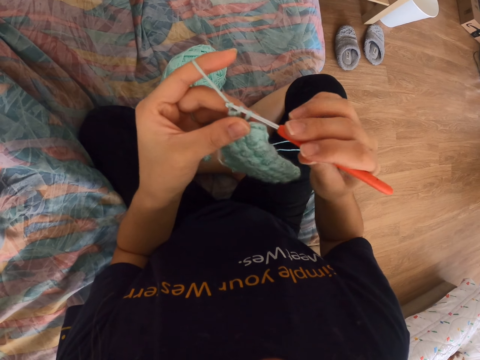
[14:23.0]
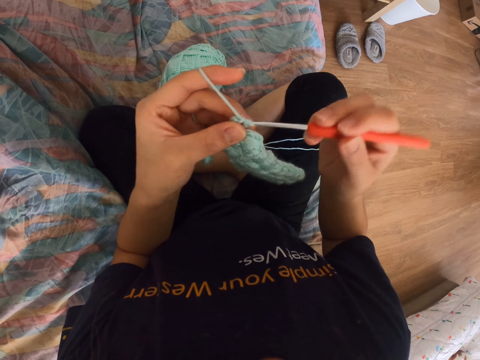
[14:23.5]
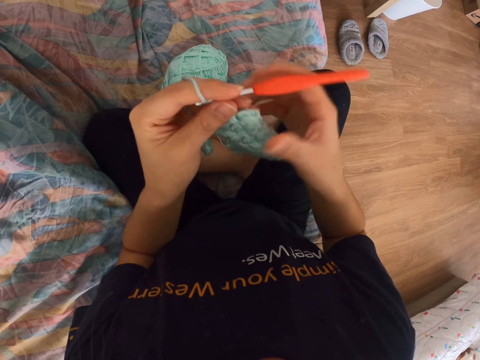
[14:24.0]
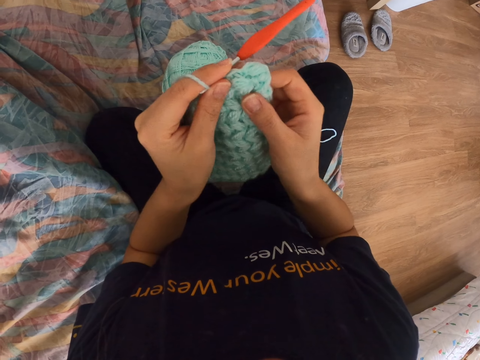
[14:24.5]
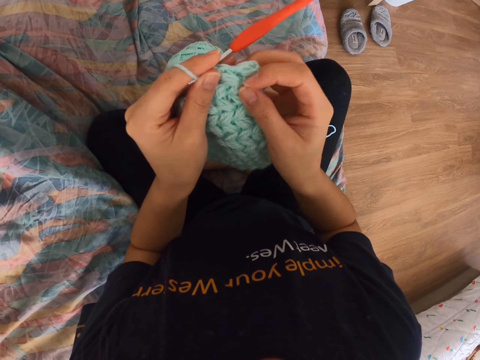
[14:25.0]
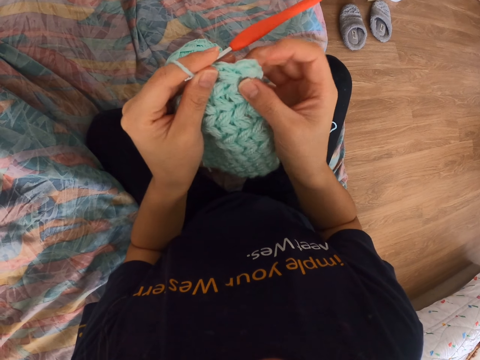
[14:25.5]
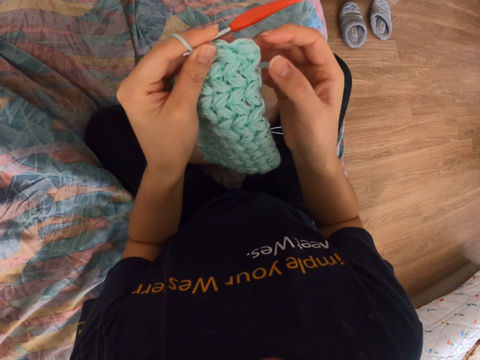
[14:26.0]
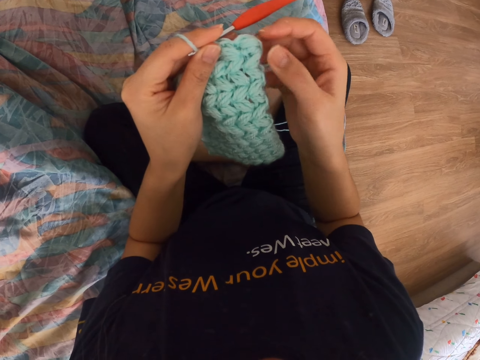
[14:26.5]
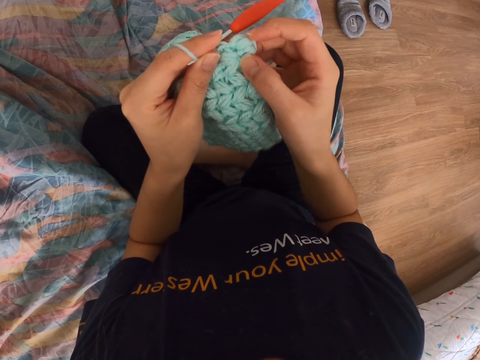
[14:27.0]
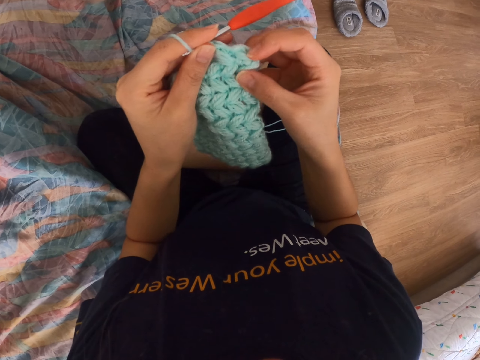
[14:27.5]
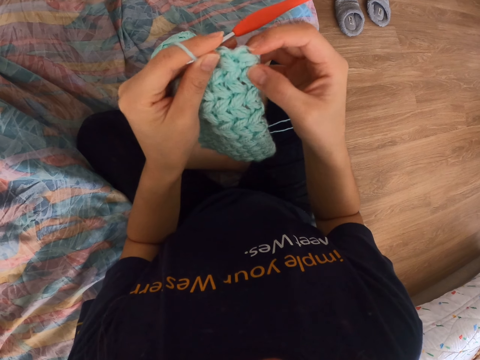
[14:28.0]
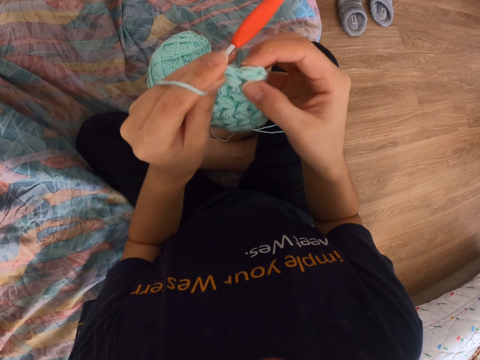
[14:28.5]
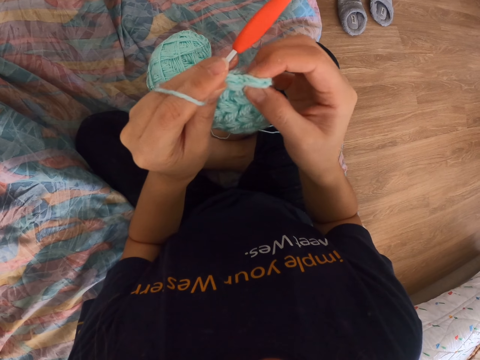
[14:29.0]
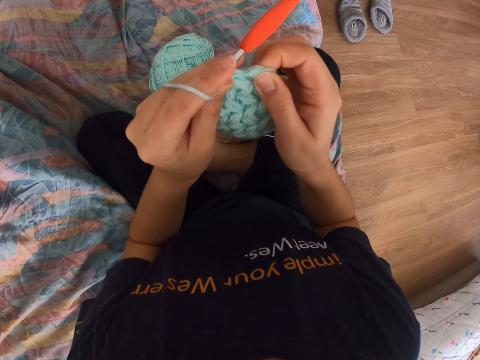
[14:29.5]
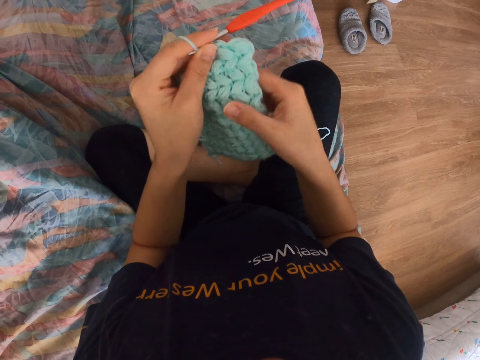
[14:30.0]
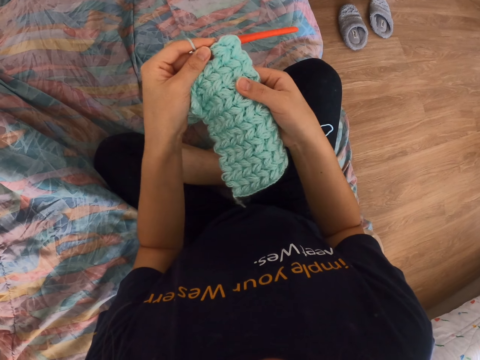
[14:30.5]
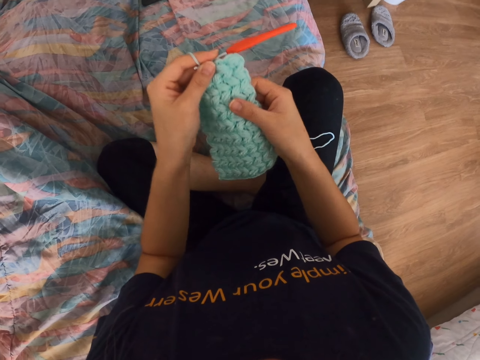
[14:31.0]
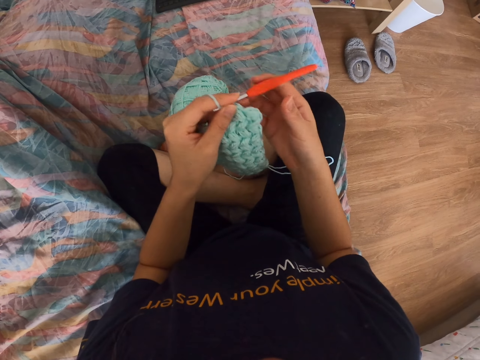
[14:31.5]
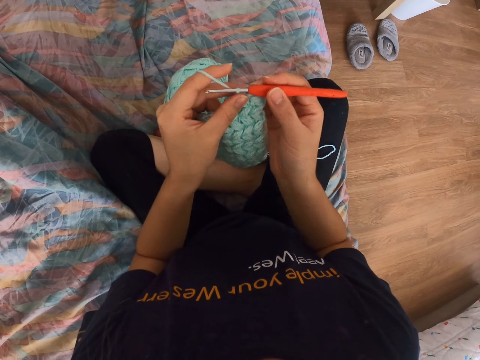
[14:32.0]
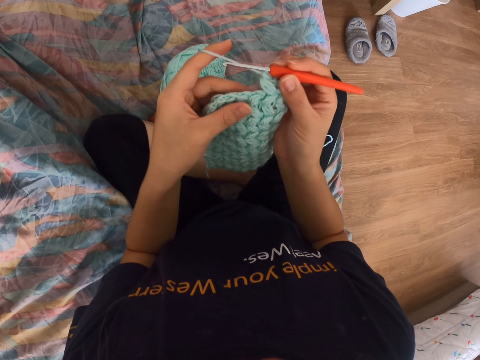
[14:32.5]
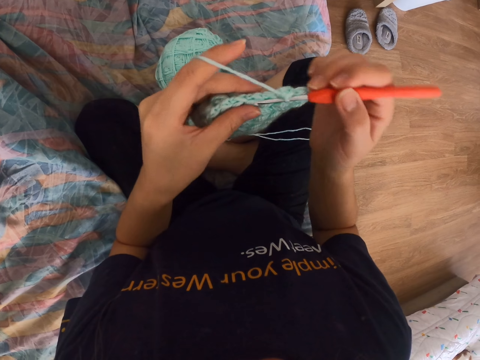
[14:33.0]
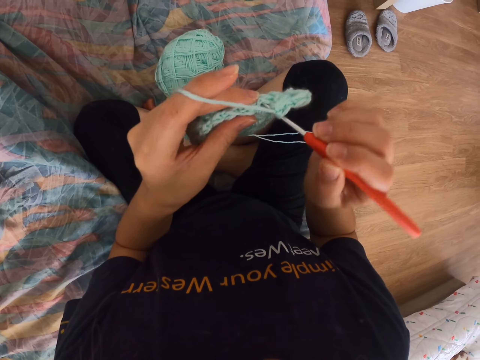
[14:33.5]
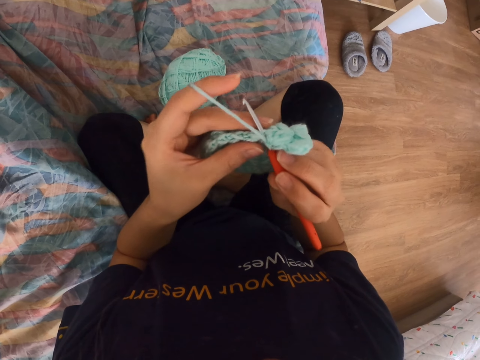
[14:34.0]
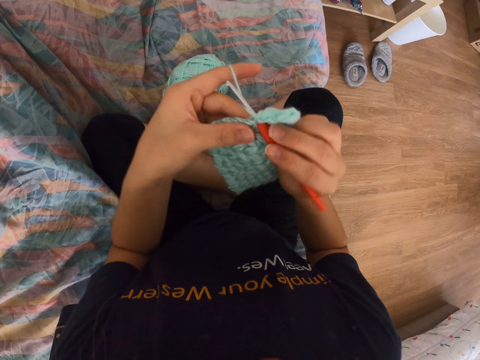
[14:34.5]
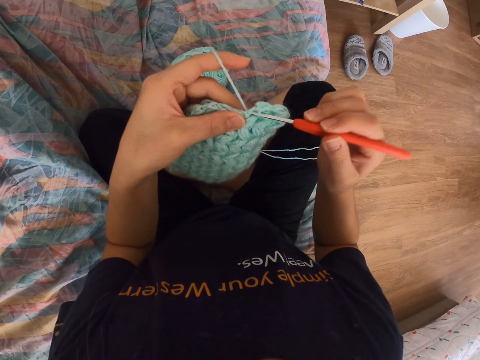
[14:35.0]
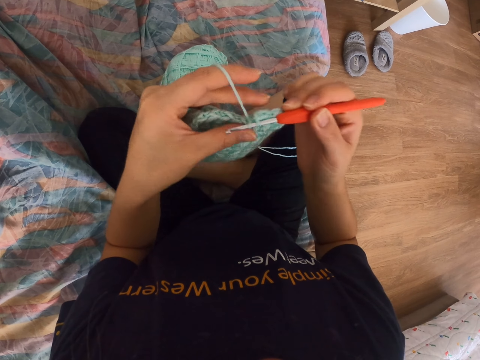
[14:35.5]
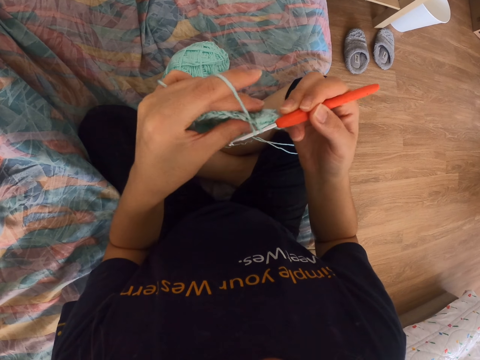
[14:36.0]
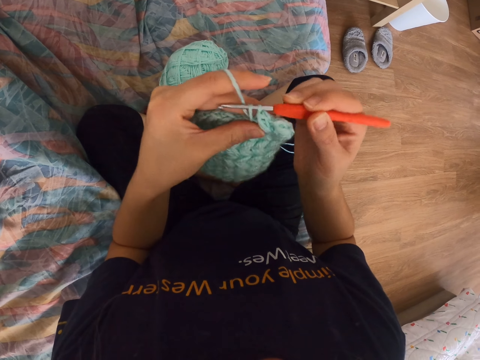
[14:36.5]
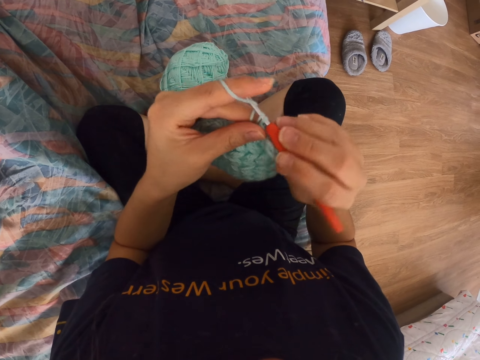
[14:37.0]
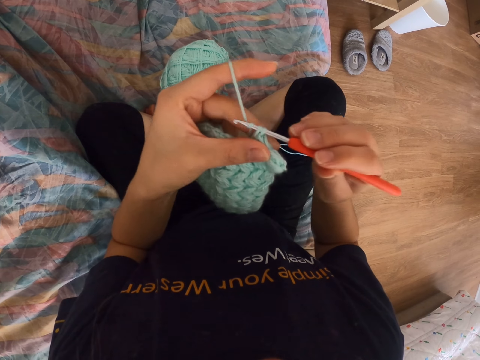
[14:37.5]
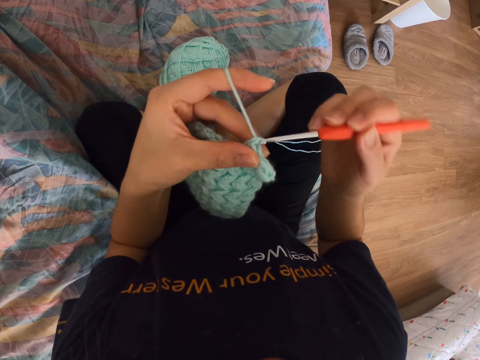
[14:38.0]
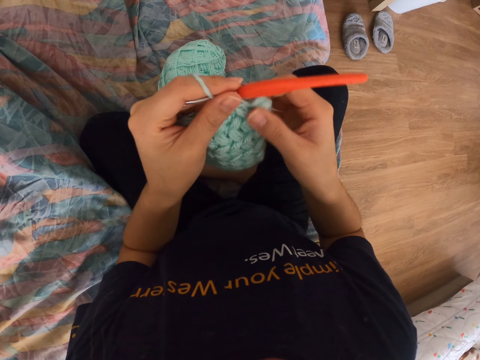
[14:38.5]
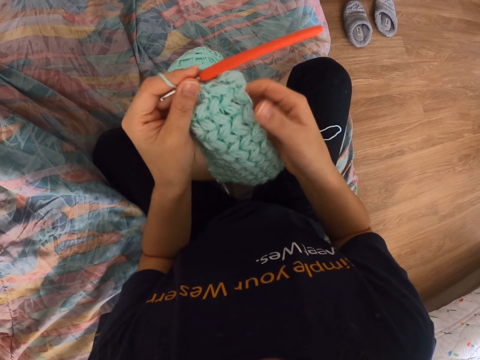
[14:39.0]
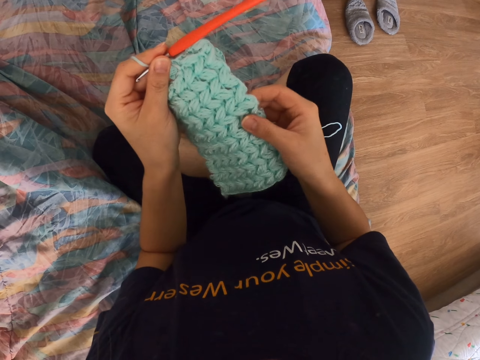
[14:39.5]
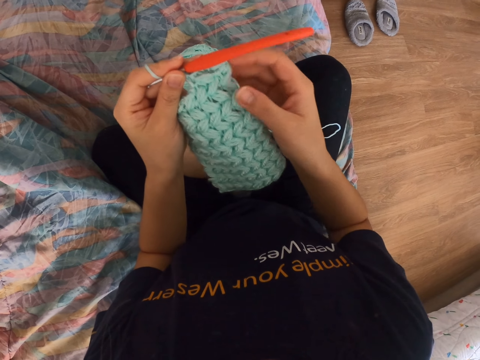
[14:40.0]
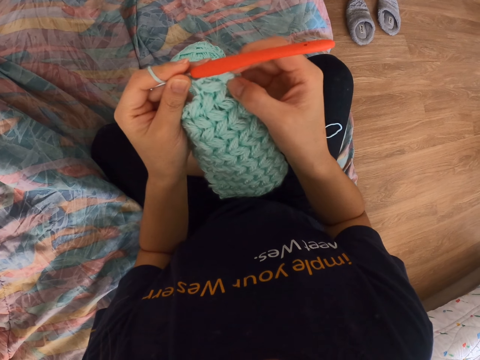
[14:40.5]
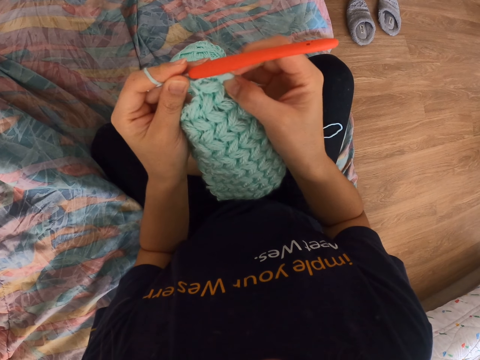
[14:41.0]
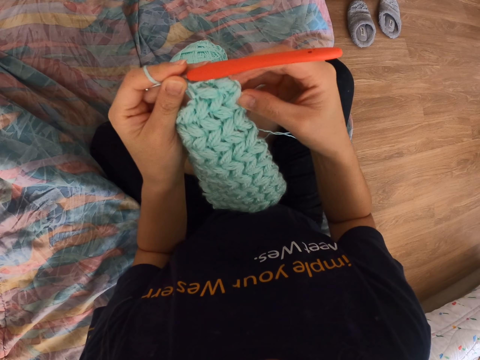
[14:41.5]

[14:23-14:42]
The camera wearer checks the knitted cloth. They touch the crochet cloth. They hold the crochet hook. They knit. They crochet a cloth. They check the knitted part and touch the crochet cloth.

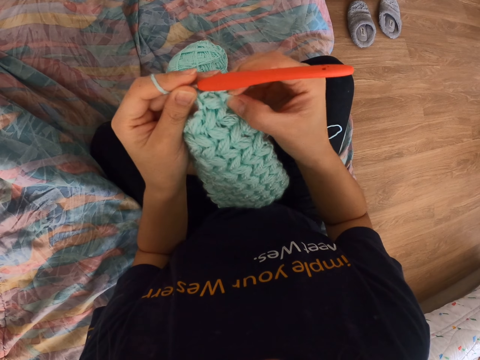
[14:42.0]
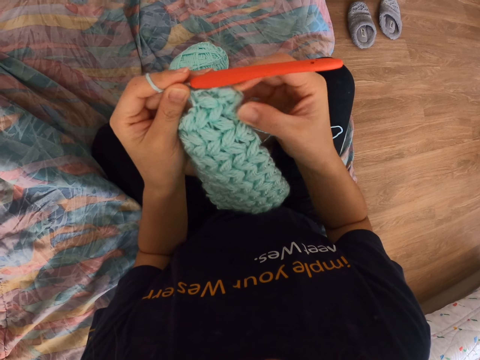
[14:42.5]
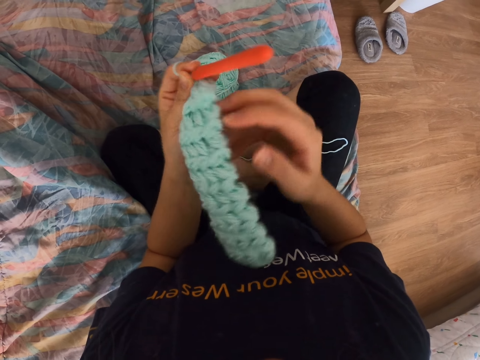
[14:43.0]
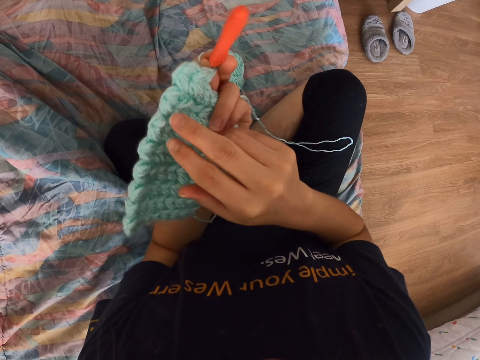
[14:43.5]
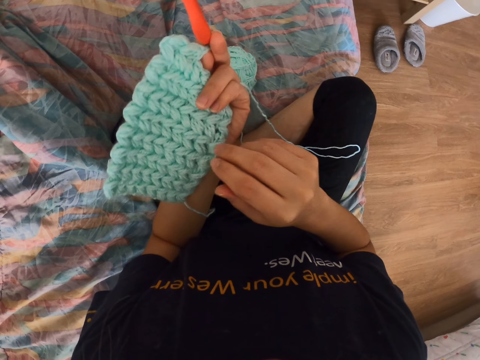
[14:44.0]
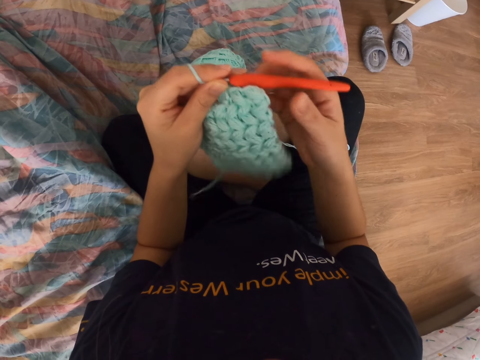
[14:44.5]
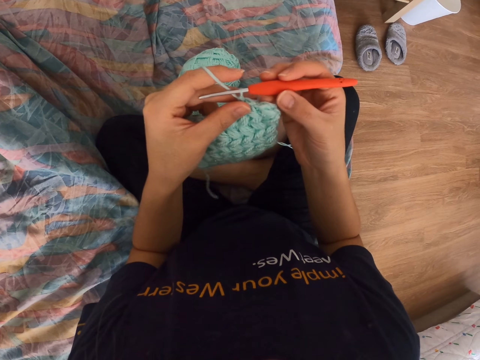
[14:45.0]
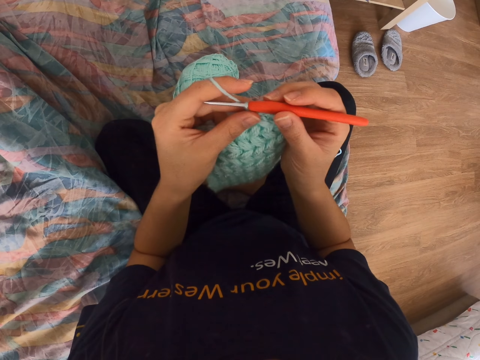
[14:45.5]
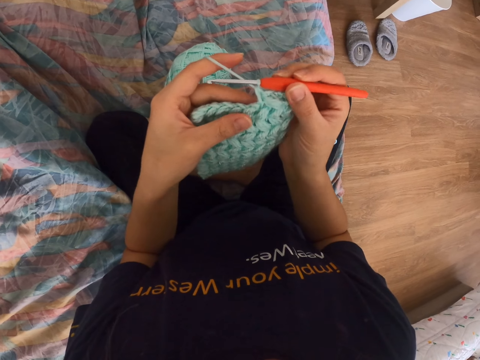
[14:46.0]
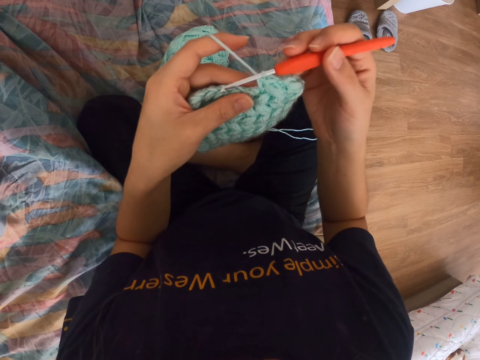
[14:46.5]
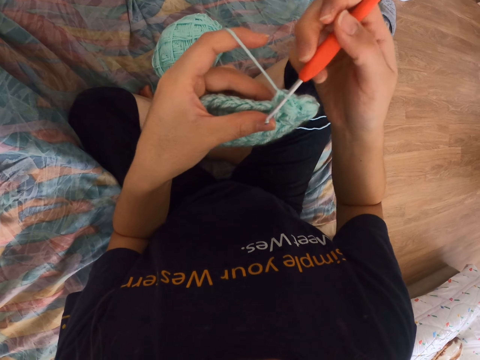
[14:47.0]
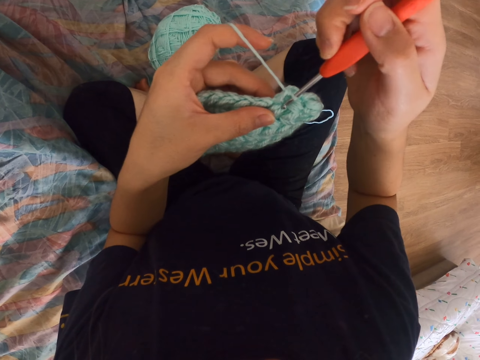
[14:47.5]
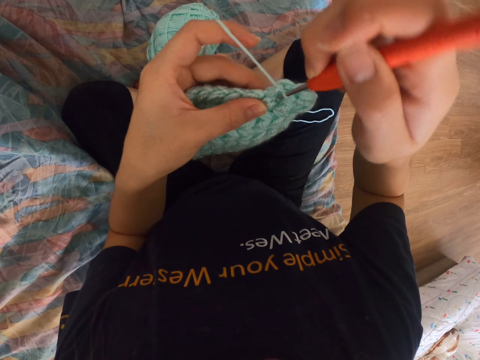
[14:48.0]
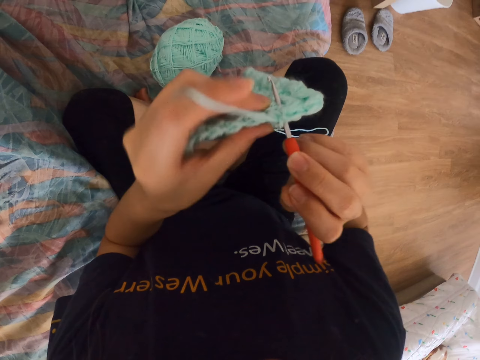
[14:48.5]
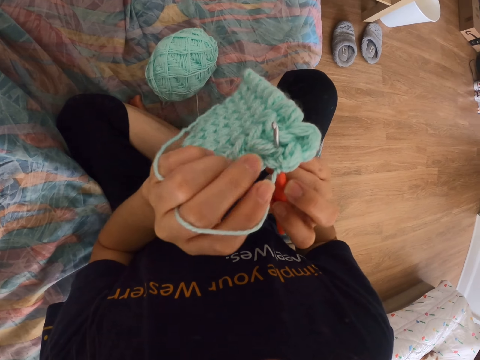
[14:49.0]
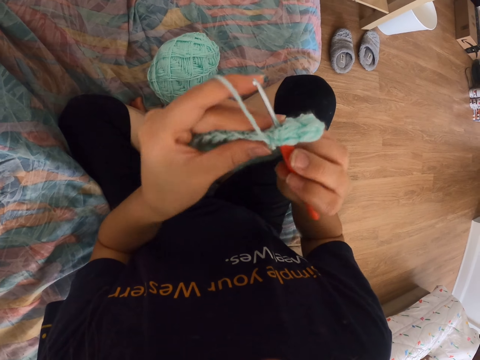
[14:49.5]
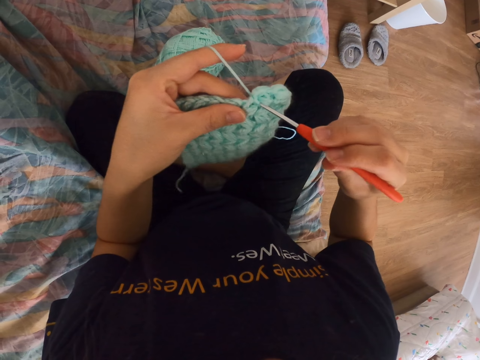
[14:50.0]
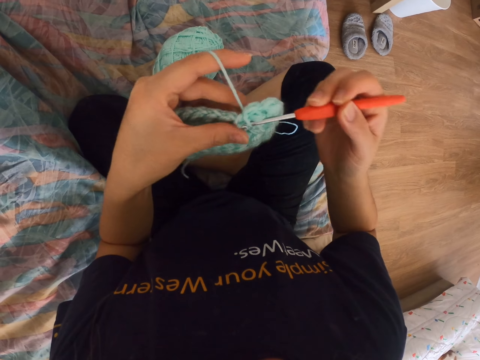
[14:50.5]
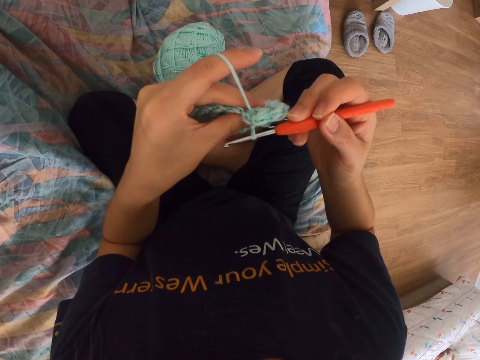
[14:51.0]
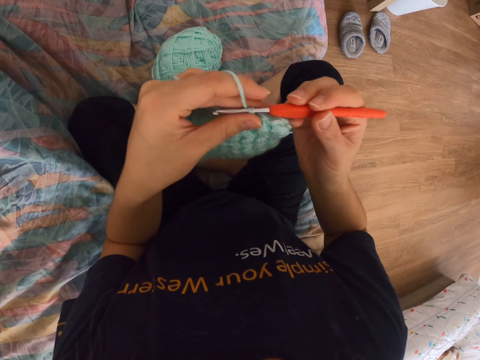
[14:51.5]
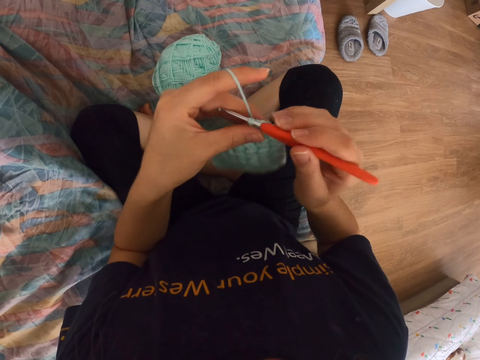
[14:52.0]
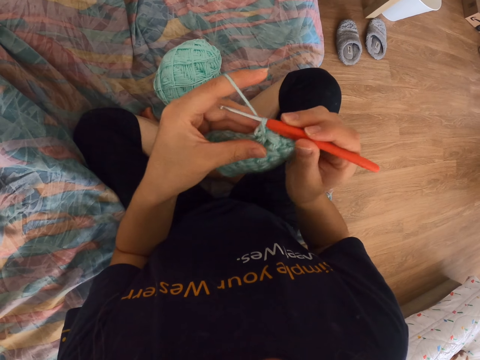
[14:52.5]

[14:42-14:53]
The camera wearer holds the crochet hook. They knit. They crochet a cloth.
